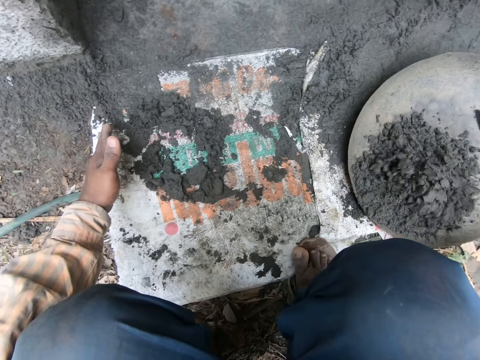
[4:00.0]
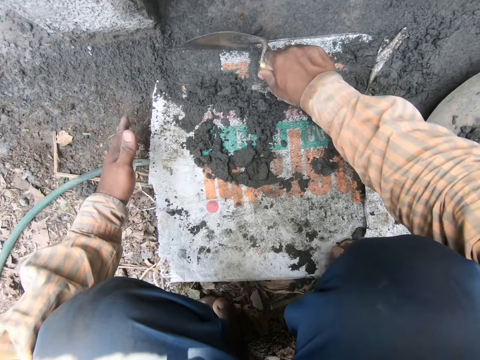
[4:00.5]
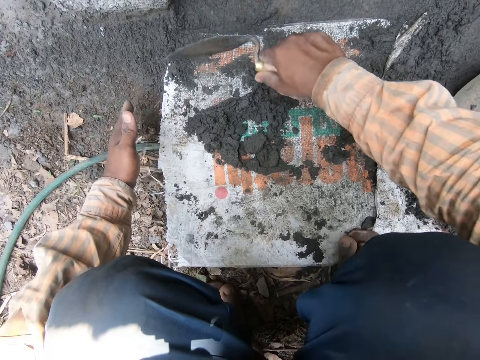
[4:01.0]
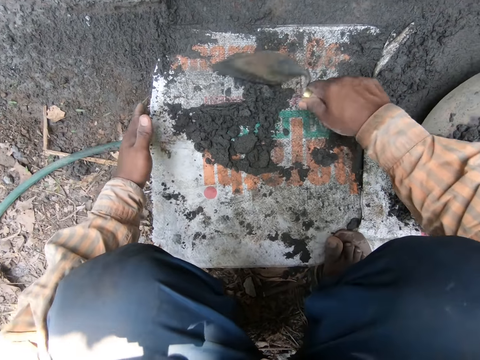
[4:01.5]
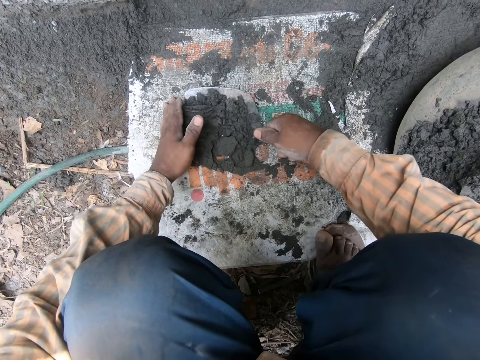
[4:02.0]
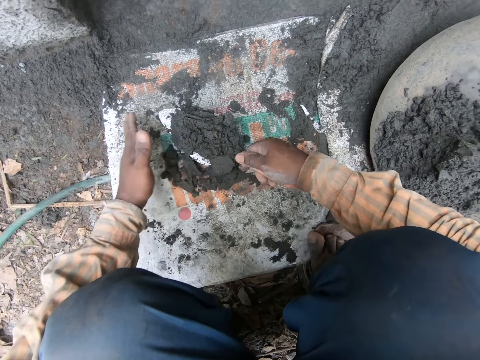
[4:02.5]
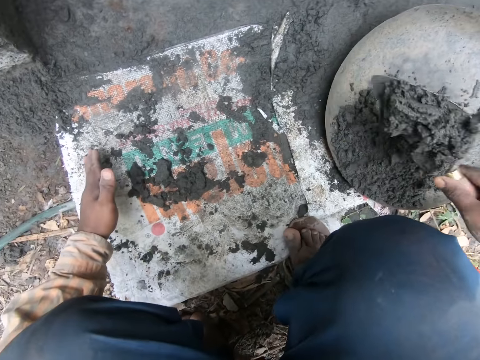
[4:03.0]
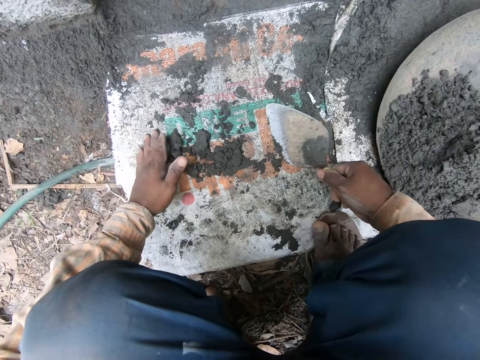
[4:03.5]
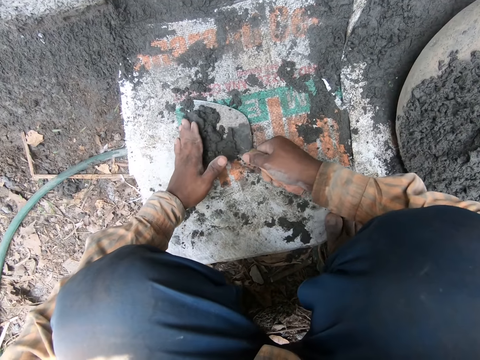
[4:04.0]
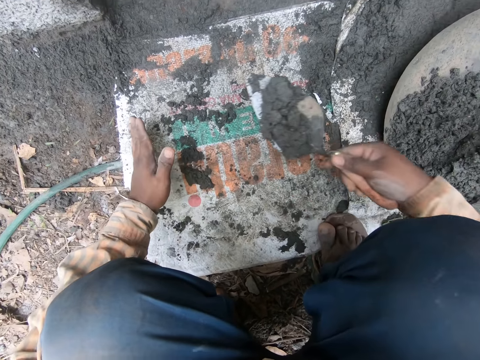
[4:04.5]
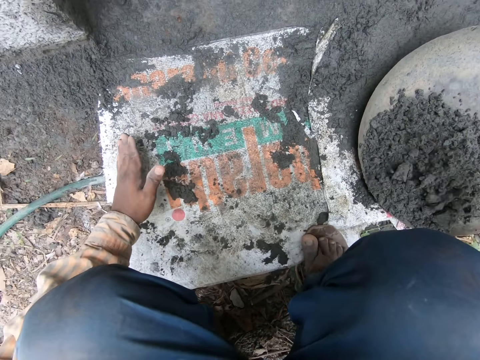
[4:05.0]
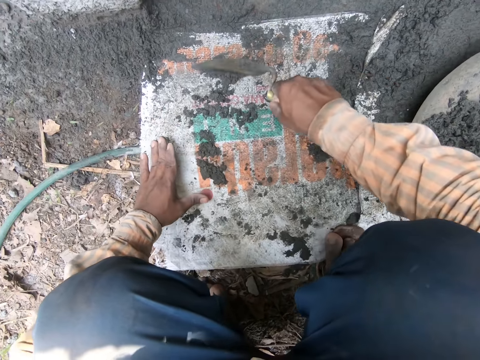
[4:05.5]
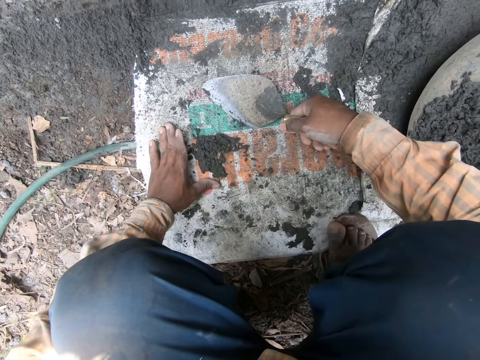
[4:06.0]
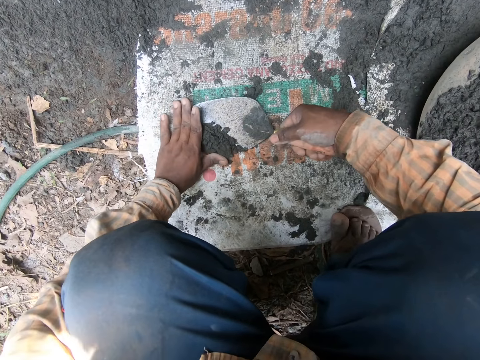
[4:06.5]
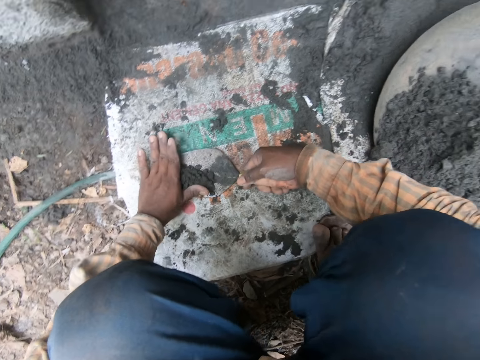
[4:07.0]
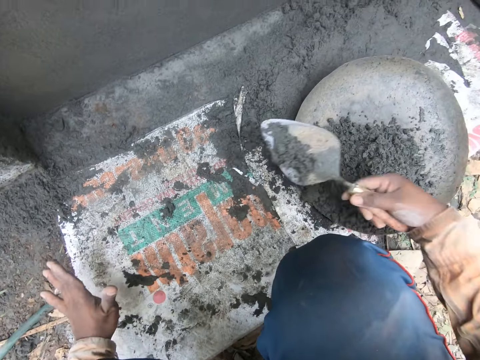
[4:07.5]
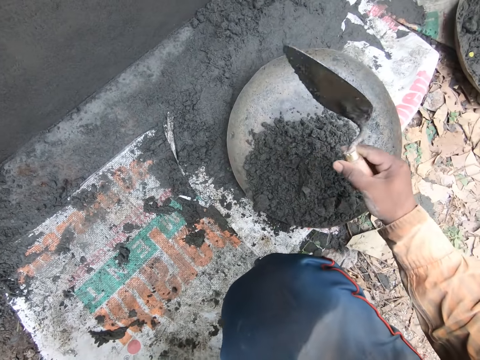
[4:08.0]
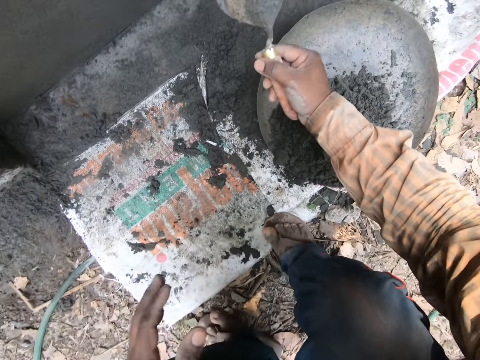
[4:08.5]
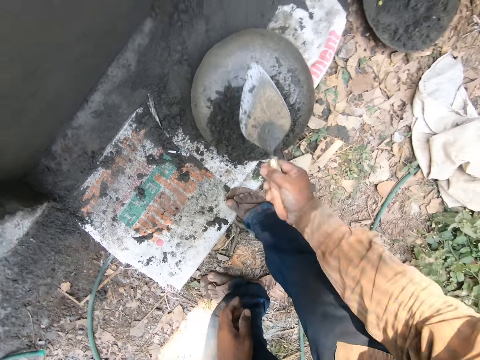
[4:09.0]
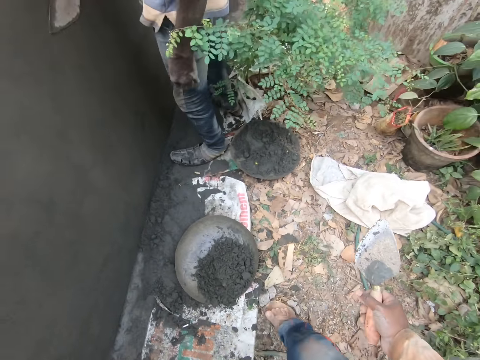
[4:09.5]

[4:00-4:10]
The camera wearer packs the mortar on the sack with the hand trowel in his right hand. He scoops some mortar from the sack with the hand trowel into the head pan repeatedly.

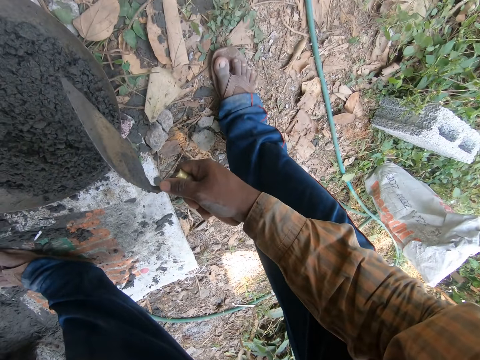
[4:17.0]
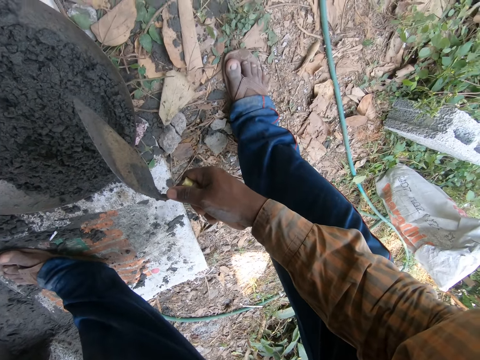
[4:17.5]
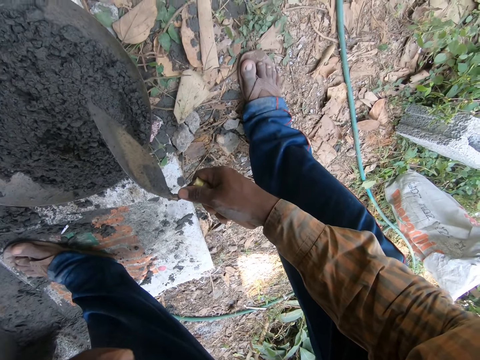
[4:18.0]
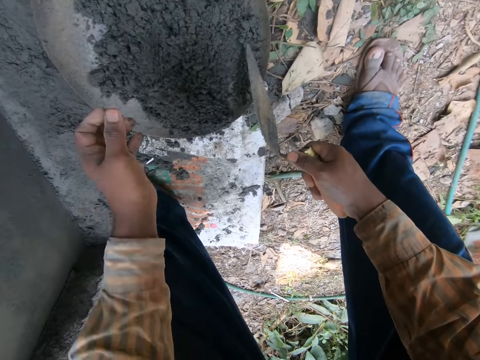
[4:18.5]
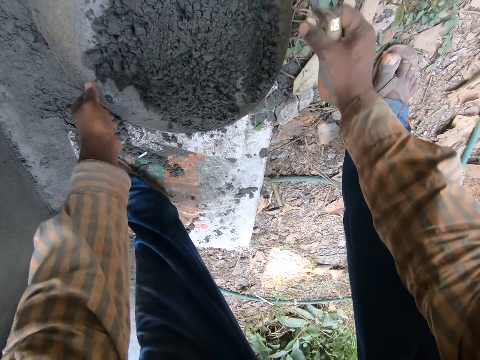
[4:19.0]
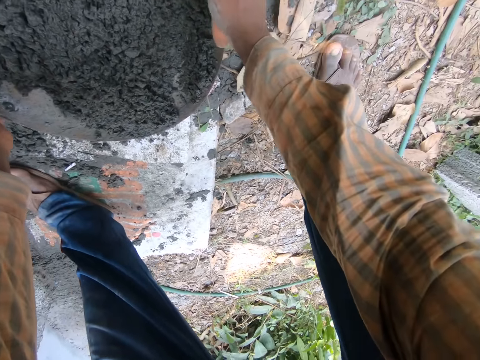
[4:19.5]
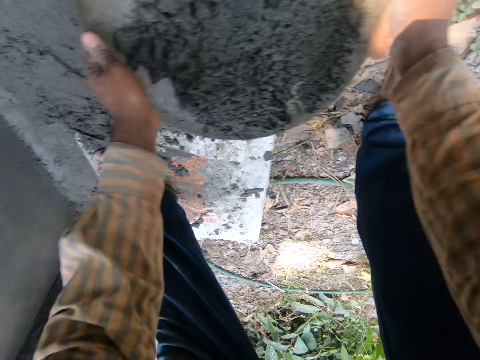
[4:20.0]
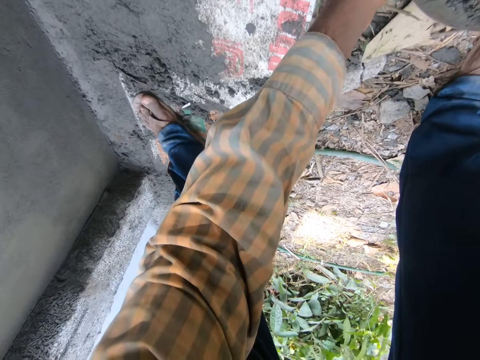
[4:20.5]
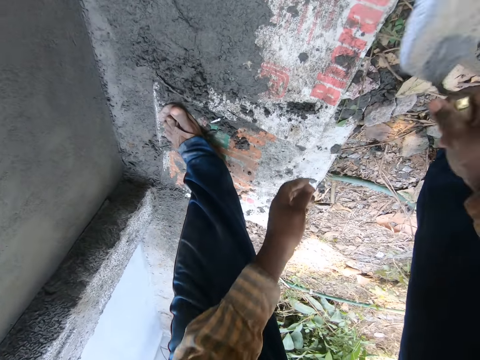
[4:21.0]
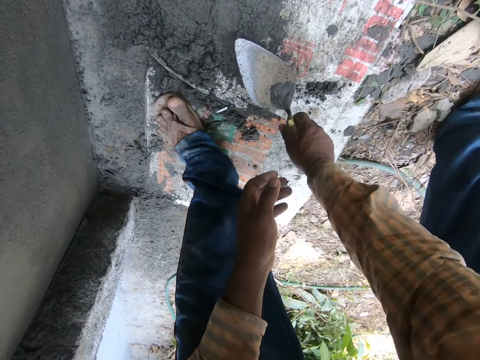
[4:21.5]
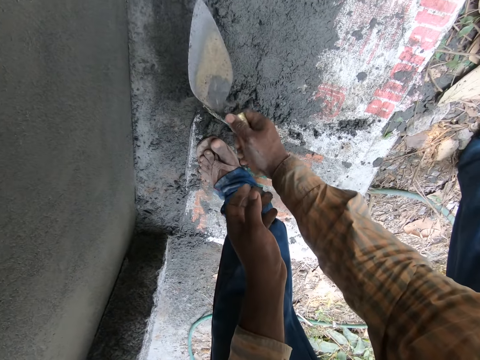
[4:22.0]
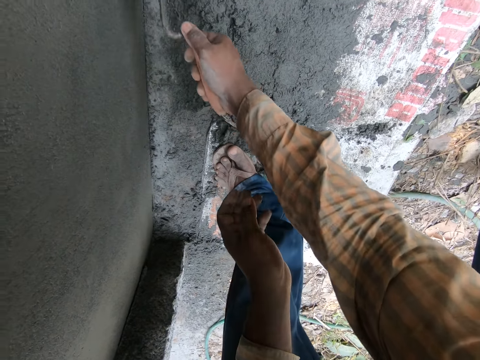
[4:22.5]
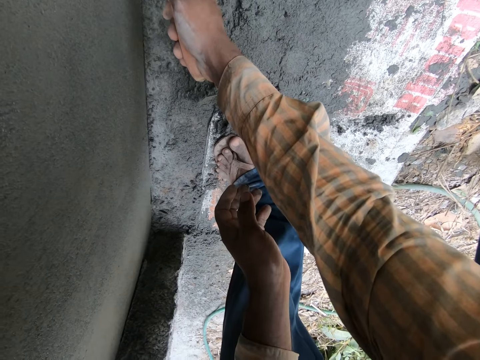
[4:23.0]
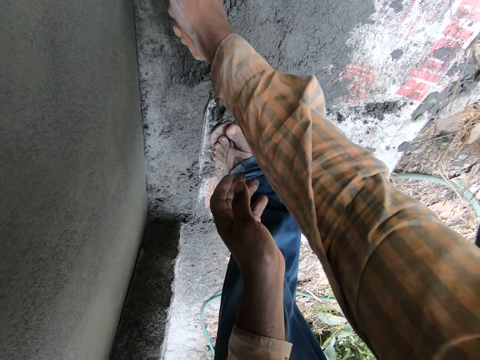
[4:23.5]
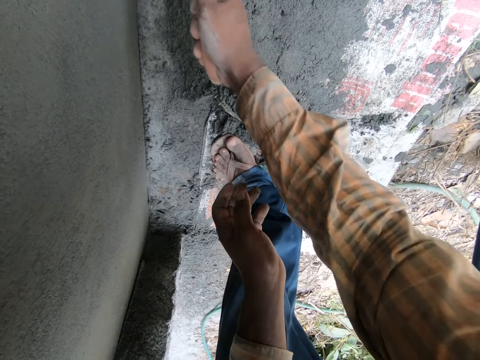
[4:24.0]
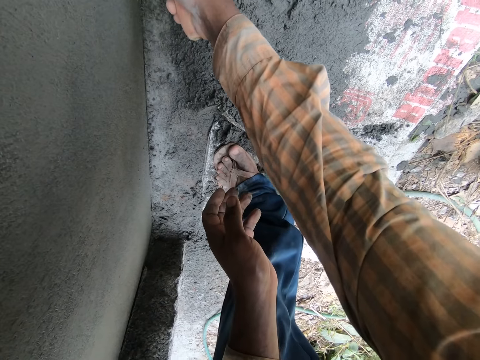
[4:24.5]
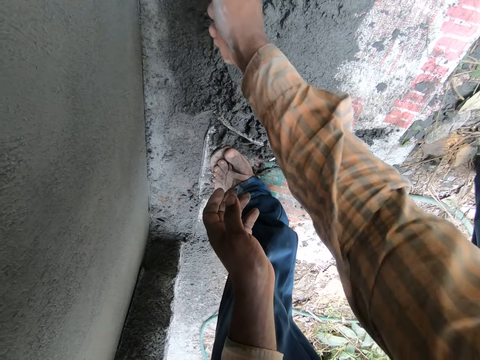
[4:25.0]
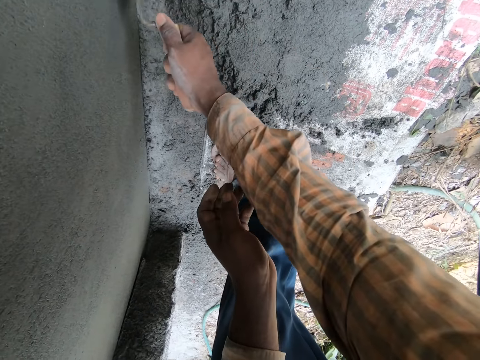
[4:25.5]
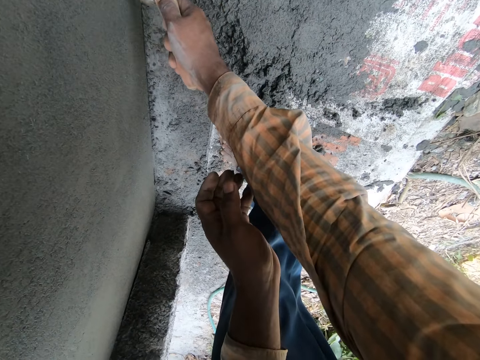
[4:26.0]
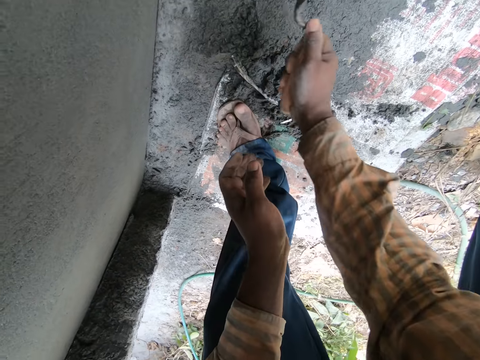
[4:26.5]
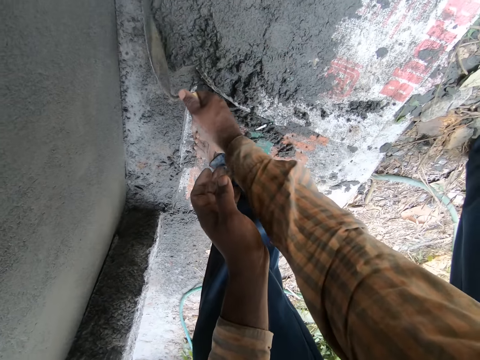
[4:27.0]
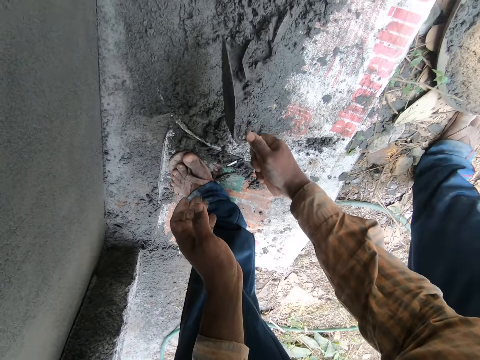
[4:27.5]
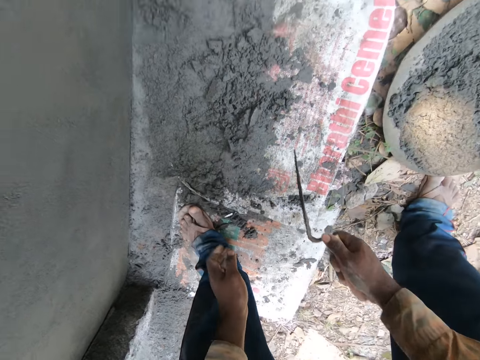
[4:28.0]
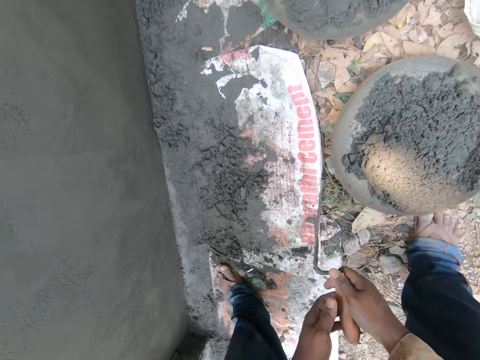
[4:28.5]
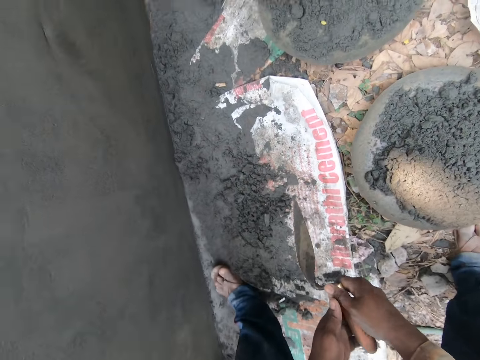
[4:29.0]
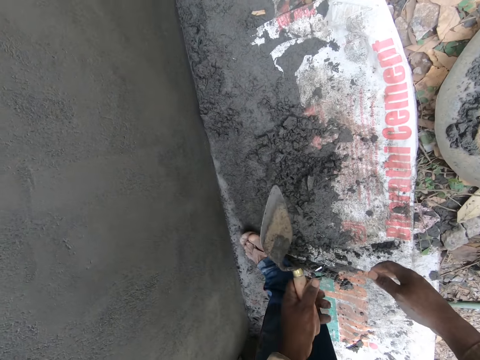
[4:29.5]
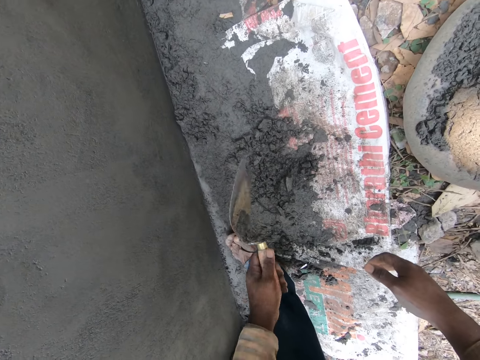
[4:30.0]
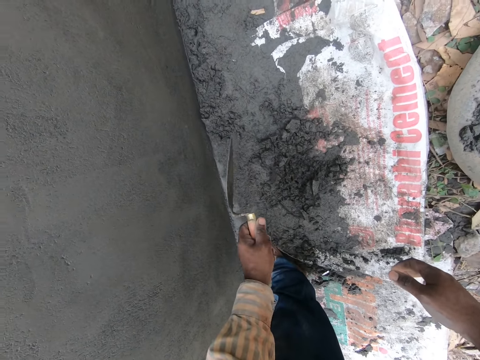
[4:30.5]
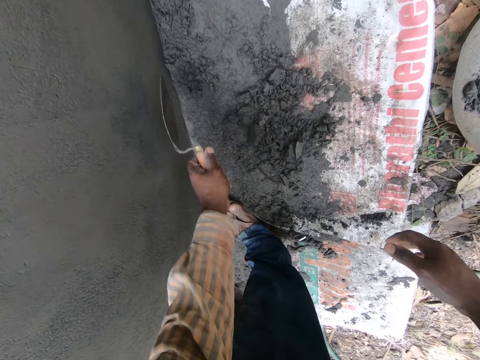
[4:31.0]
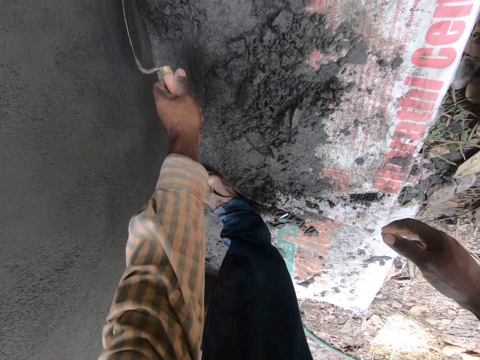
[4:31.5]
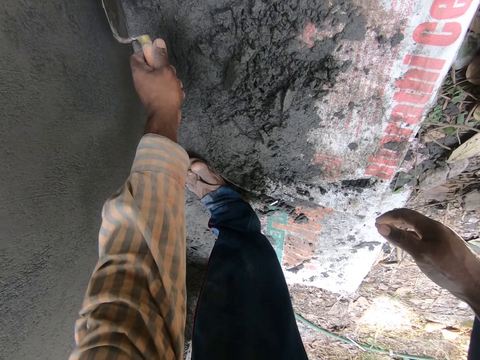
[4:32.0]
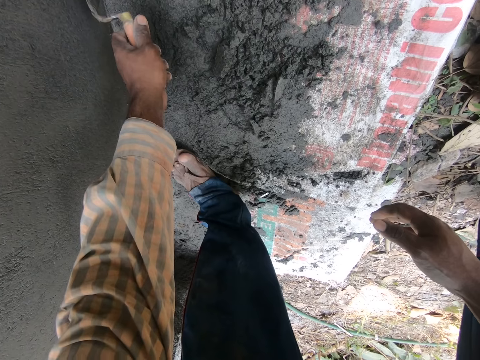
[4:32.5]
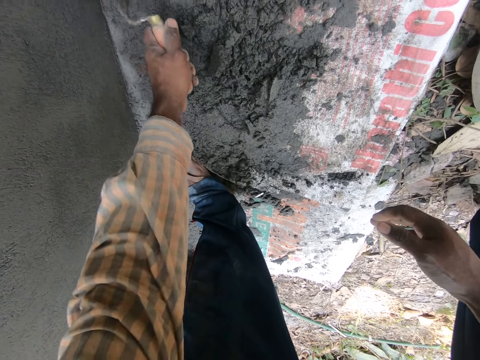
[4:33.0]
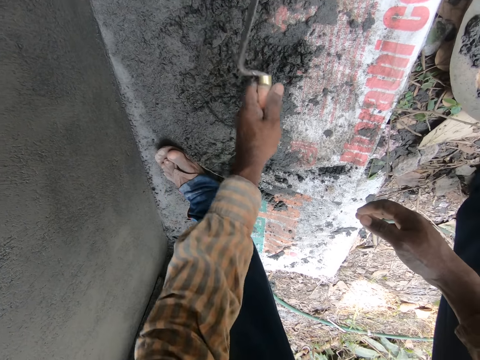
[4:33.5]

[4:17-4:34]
The camera wearer moves the head pan of mortar aside on the ground with both hands. He scrapes some mortar from the floor with the hand trowel in his right hand. He gathers the cement on a sack. He passes the hand trowel in his right hand to his left hand. He scrapes some mortar from the floor with the hand trowel in his left hand.
